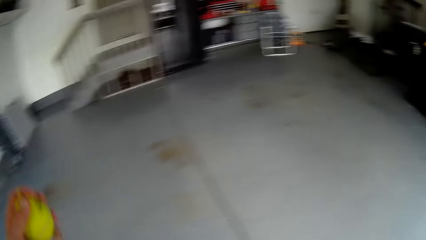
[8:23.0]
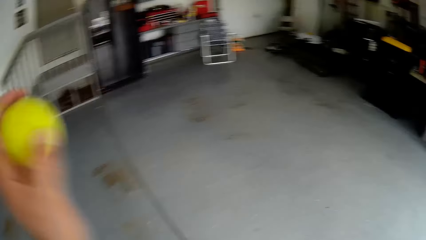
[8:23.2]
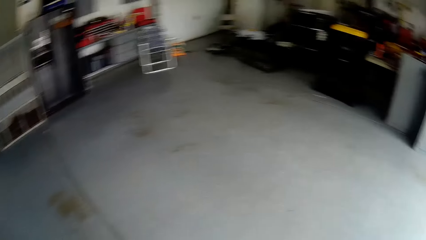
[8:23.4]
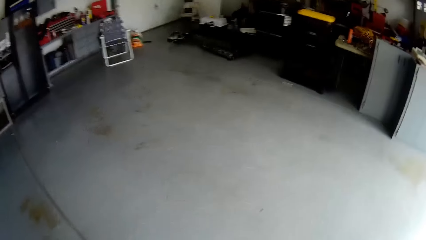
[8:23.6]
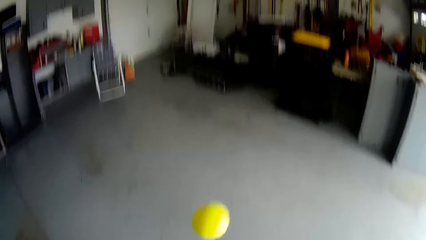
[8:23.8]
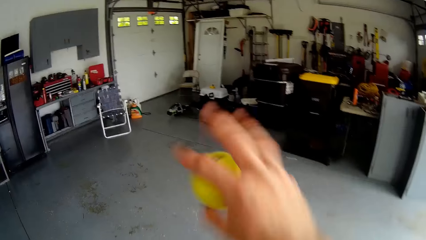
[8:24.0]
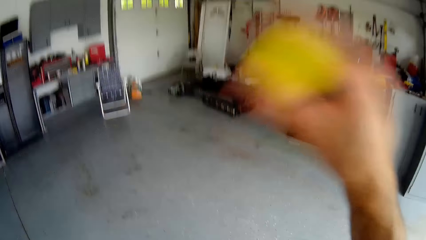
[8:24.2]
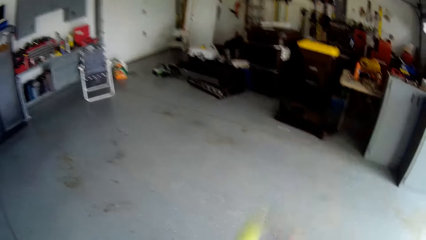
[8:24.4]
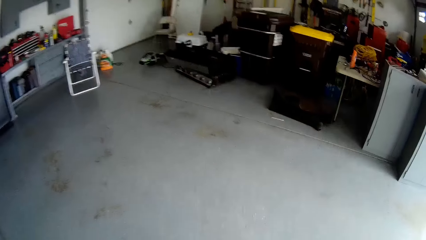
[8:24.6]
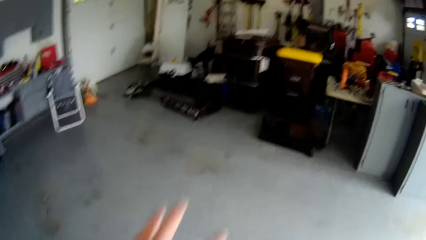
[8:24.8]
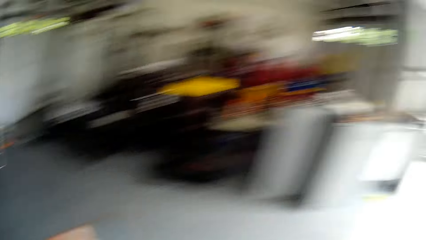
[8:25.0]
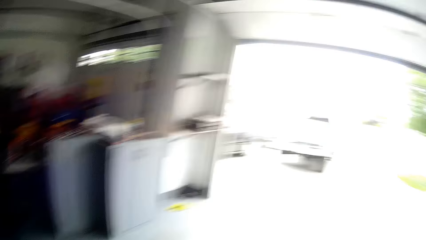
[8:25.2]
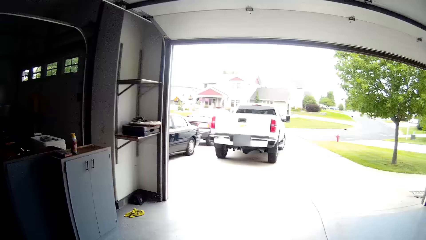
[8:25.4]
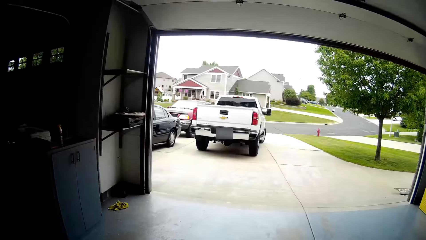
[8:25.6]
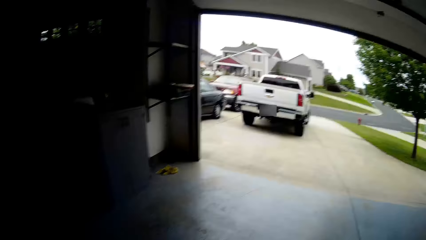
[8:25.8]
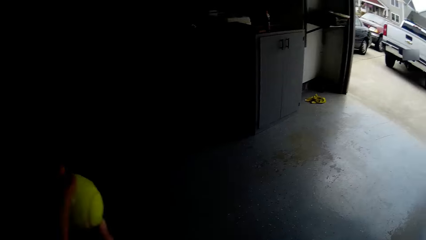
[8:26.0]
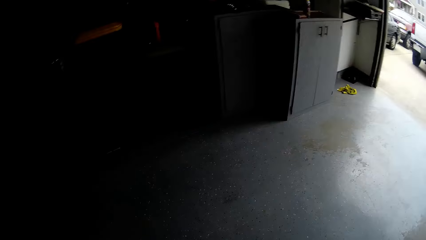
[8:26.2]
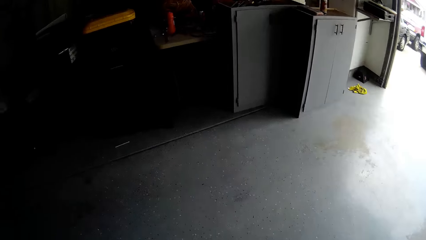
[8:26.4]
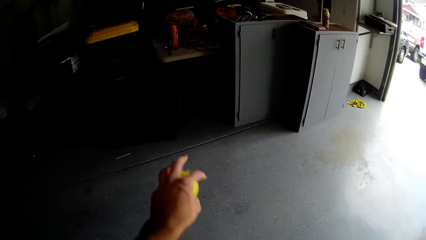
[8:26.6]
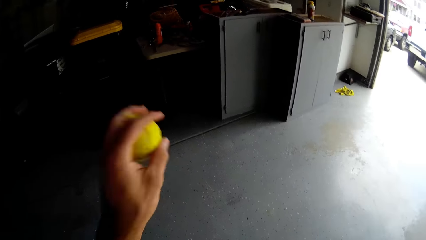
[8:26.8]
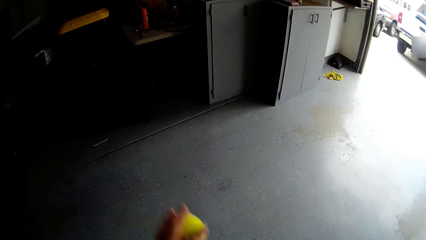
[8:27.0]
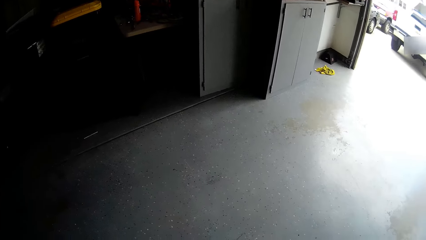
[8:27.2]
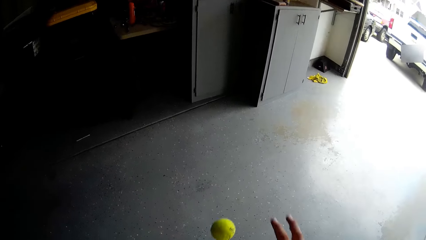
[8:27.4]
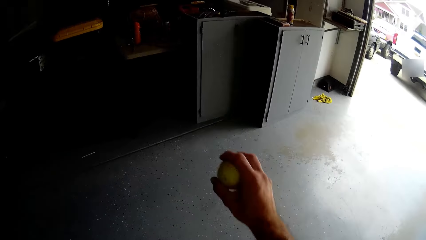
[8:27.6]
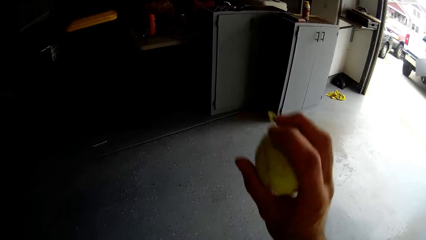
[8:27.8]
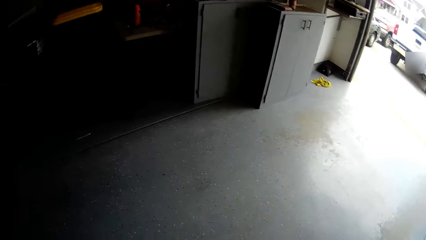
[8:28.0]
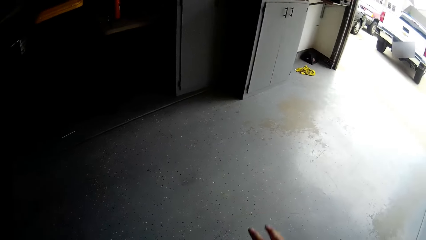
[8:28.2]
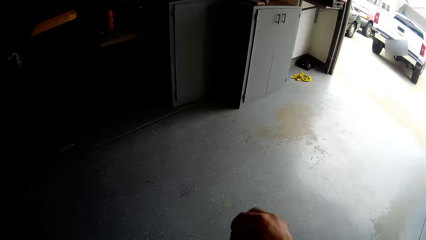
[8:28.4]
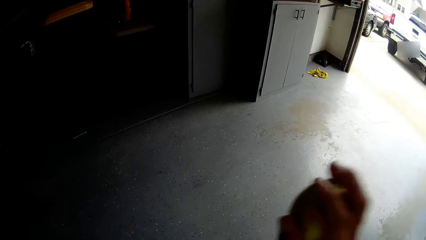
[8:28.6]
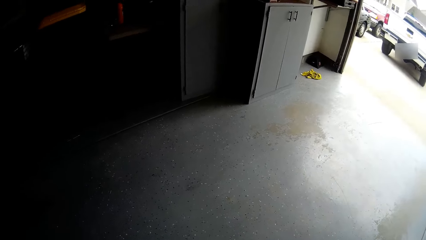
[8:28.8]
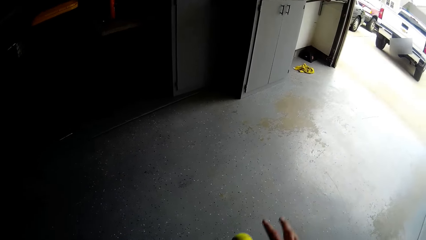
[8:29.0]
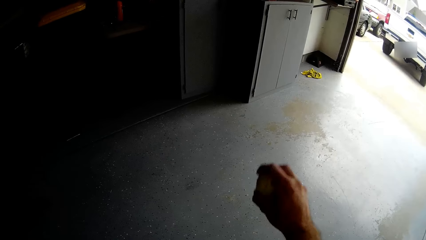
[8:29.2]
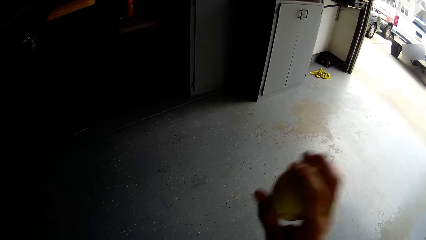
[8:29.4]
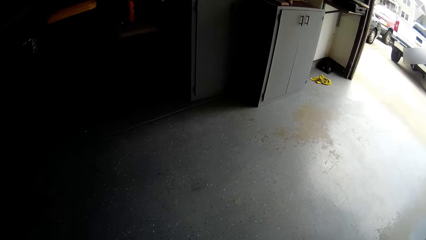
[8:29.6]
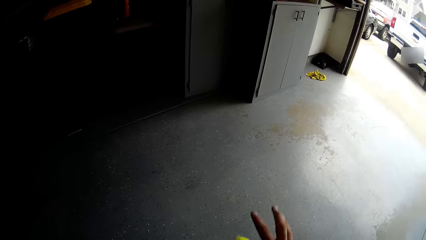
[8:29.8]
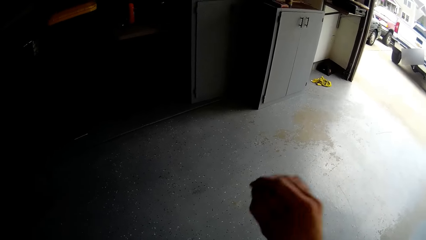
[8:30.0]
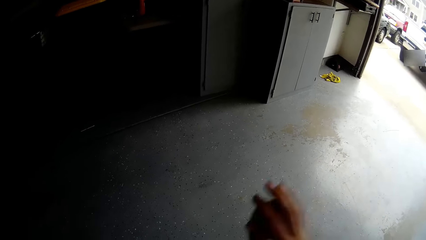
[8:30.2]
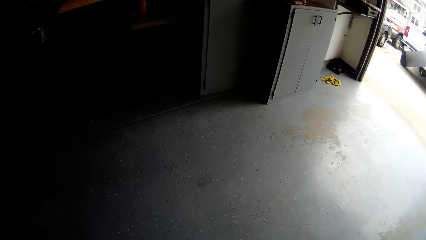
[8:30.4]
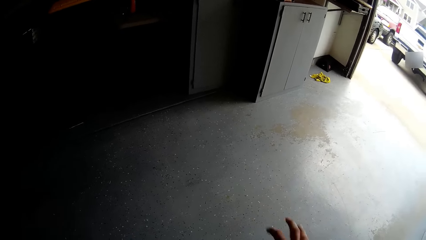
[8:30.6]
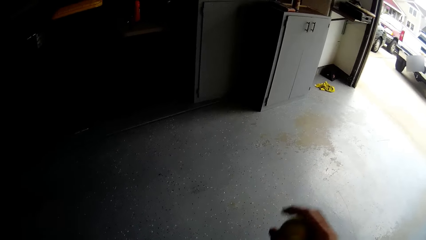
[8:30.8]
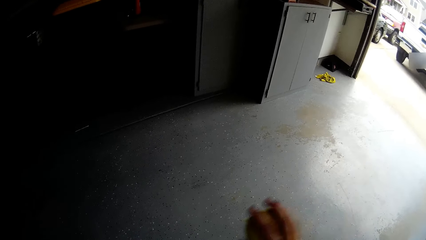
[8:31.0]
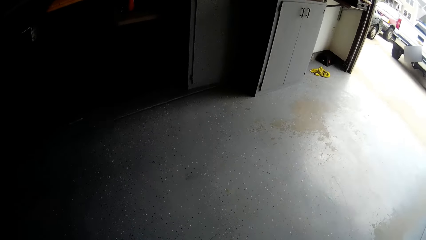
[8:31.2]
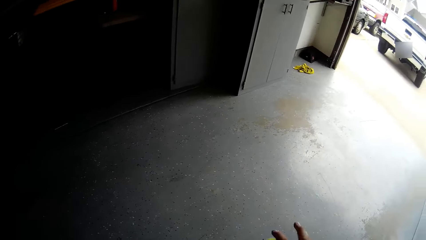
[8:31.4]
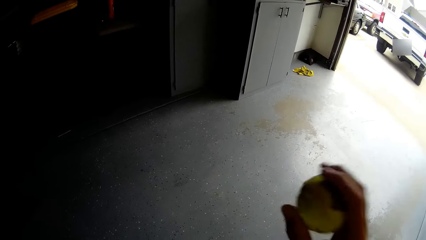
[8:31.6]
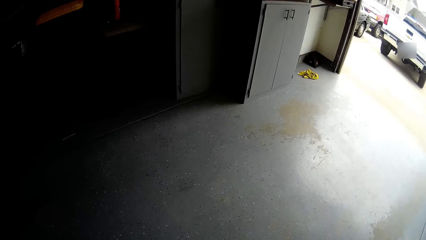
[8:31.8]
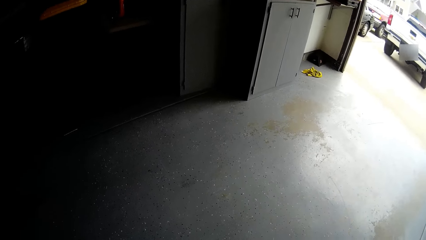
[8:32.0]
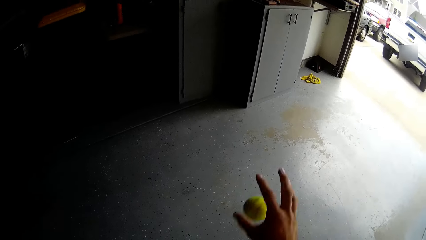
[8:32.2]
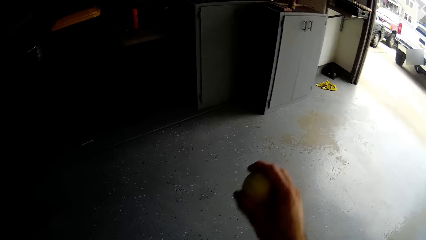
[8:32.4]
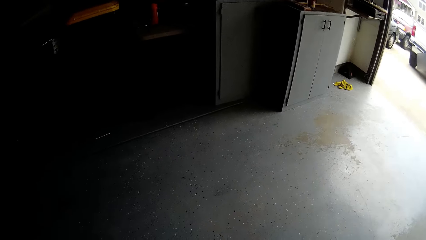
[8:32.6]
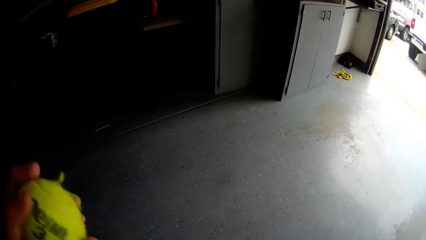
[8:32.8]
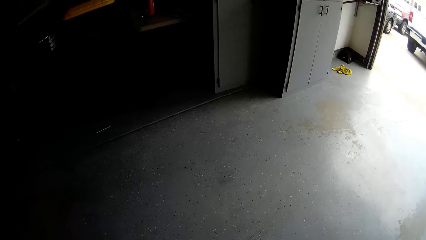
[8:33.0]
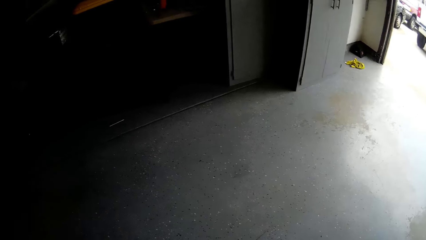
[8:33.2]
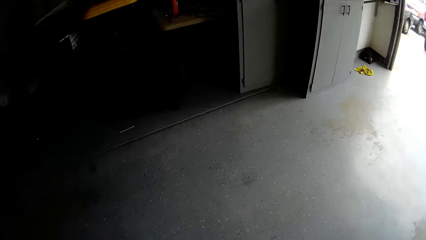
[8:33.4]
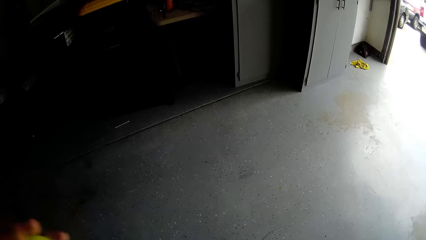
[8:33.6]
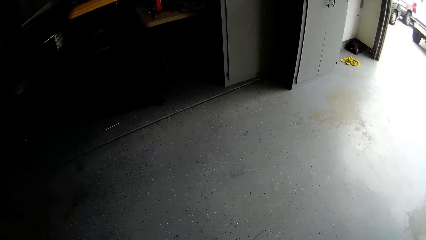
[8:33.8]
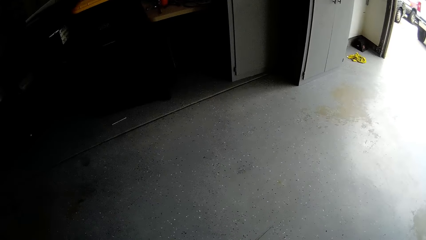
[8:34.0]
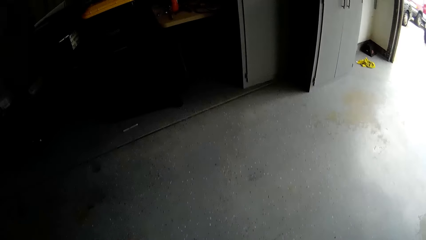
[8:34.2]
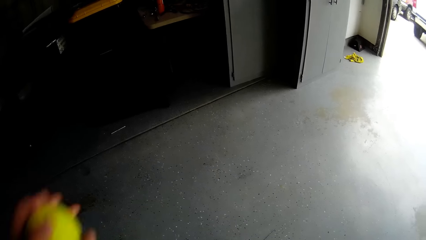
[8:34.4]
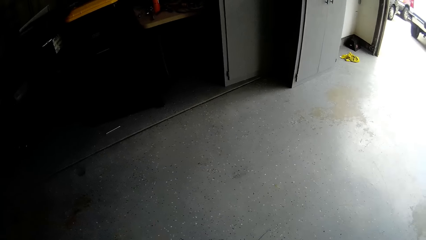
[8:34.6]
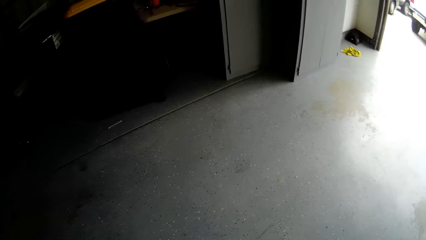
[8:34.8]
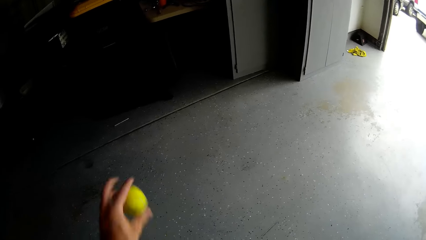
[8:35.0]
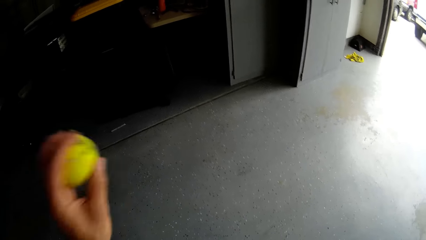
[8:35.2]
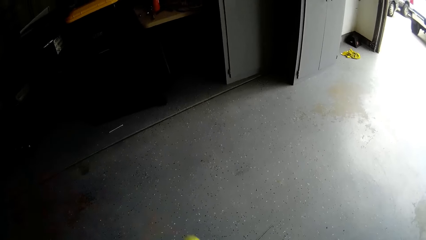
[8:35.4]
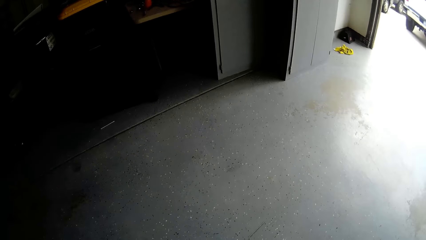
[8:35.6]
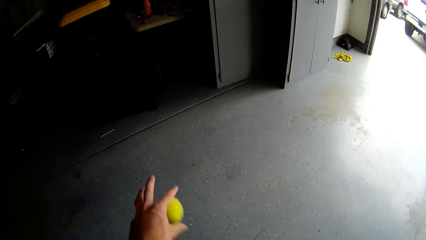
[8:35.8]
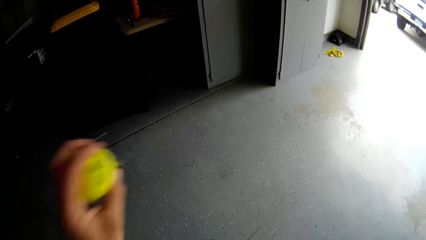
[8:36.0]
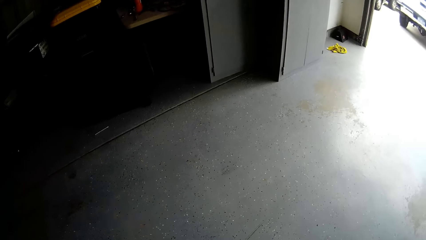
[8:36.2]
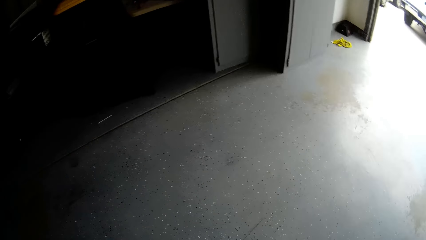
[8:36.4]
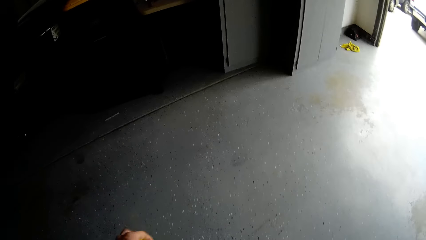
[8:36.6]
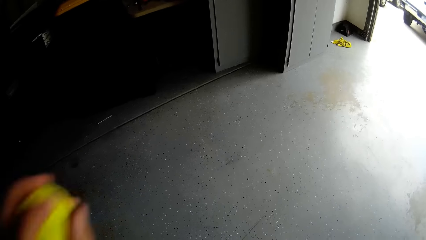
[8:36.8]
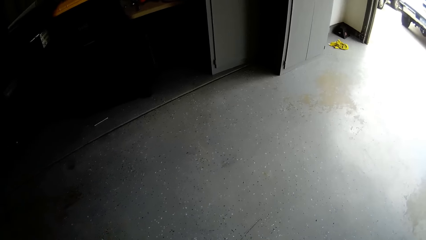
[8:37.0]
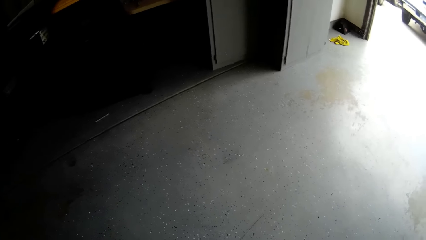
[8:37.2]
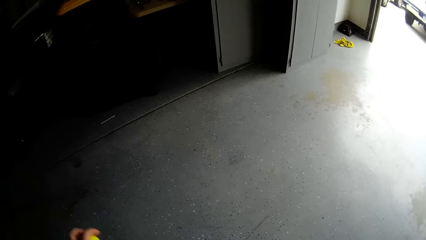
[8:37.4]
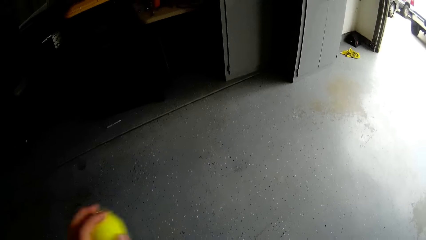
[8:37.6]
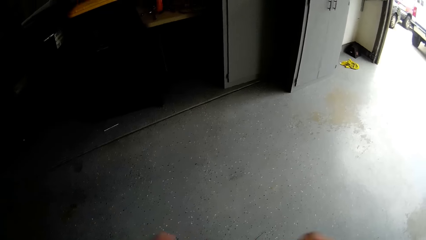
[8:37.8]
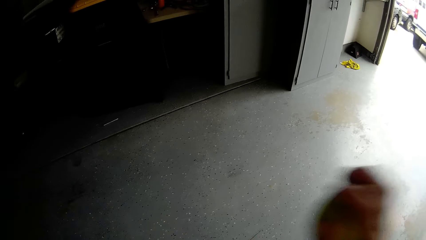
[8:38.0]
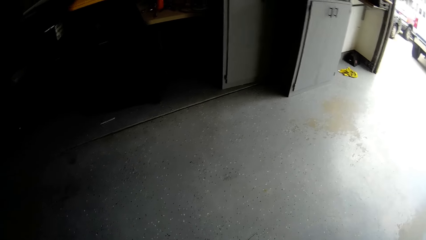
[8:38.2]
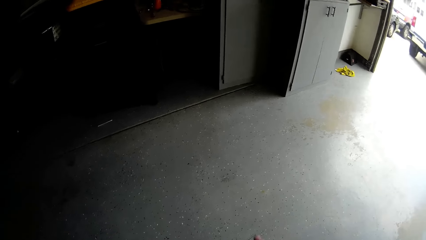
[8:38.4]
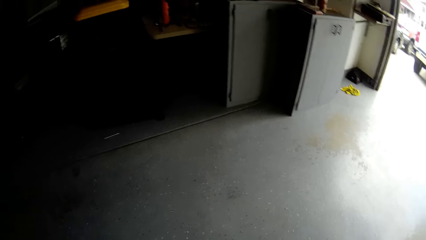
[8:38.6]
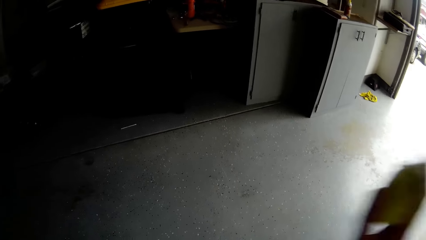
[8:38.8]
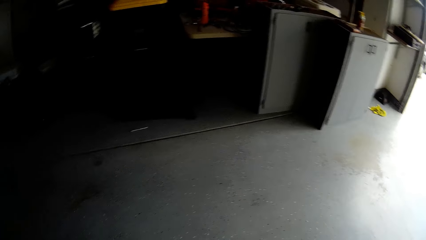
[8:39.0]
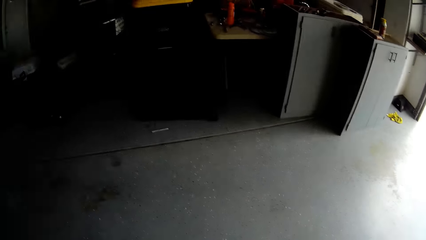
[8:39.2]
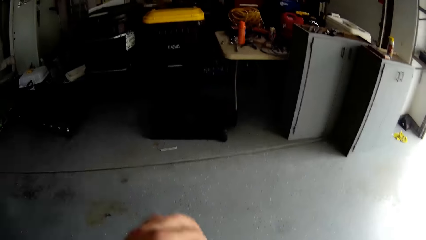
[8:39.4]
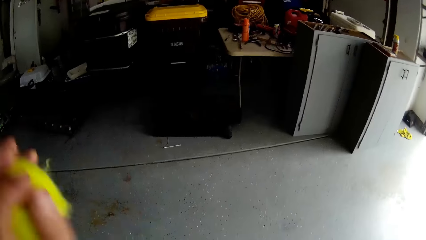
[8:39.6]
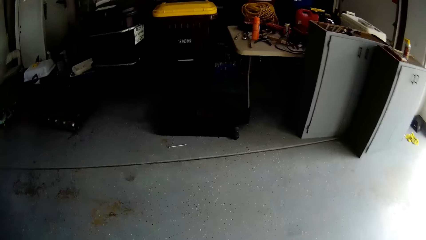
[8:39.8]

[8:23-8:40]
The camera wearer plays with the tennis ball.
